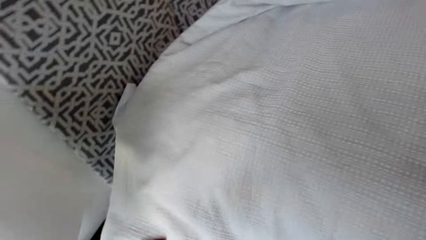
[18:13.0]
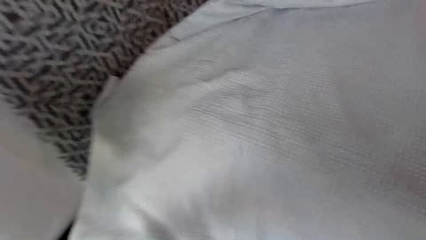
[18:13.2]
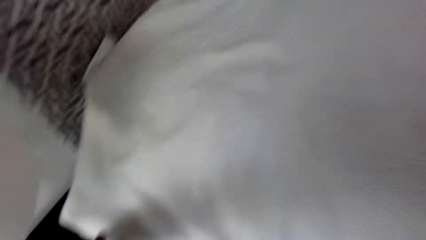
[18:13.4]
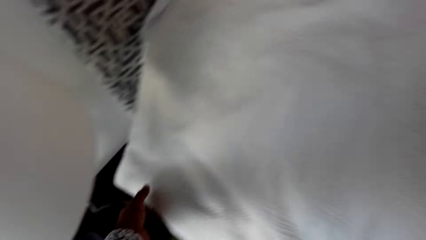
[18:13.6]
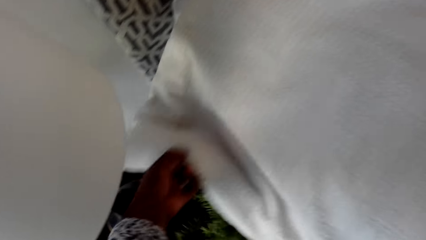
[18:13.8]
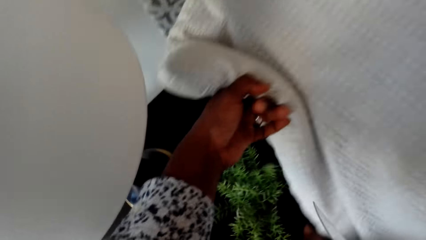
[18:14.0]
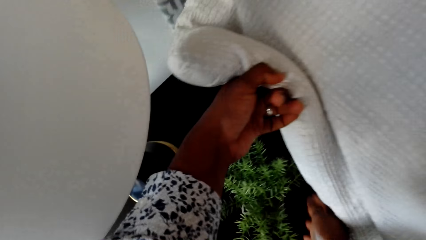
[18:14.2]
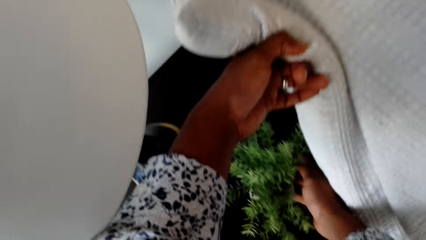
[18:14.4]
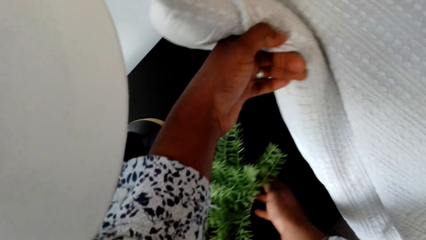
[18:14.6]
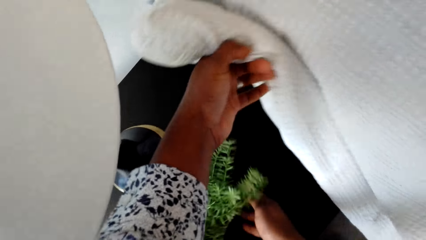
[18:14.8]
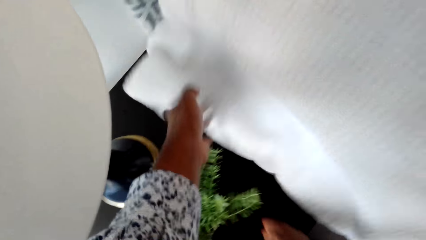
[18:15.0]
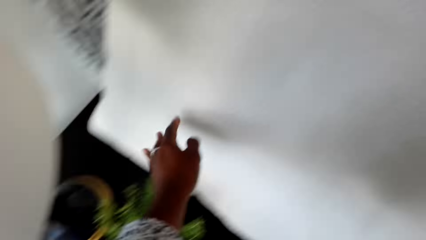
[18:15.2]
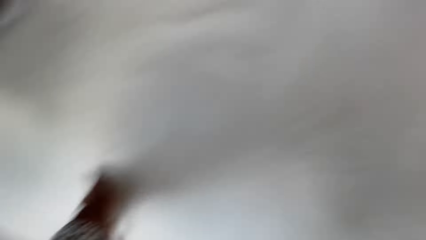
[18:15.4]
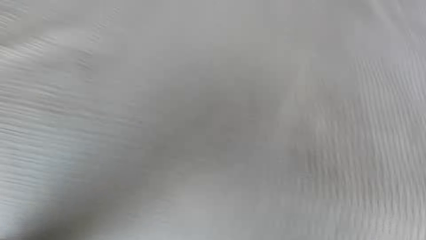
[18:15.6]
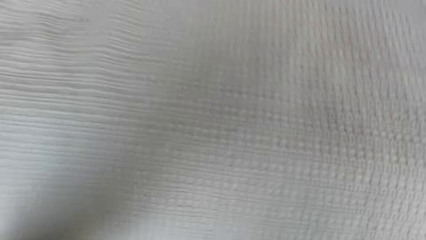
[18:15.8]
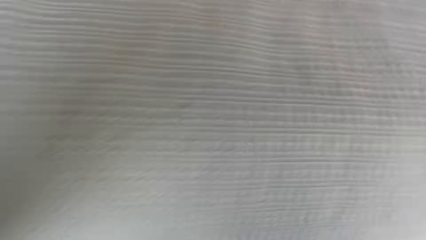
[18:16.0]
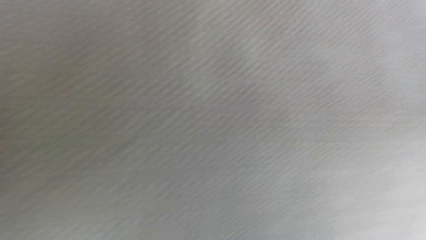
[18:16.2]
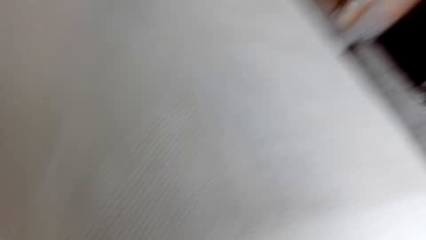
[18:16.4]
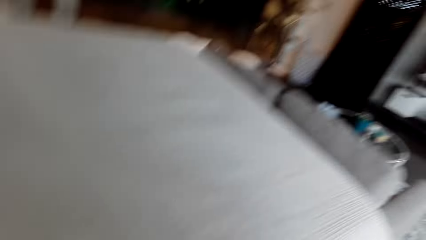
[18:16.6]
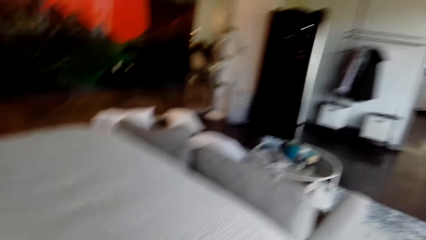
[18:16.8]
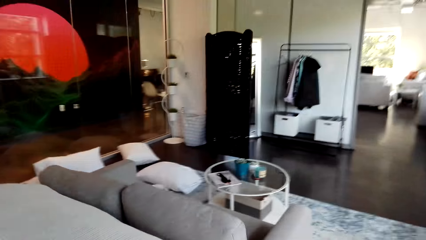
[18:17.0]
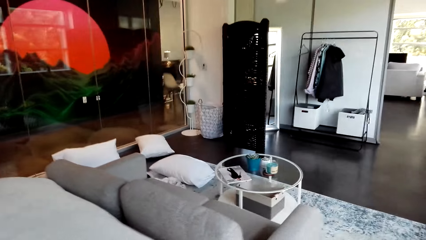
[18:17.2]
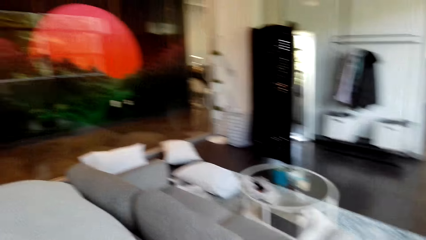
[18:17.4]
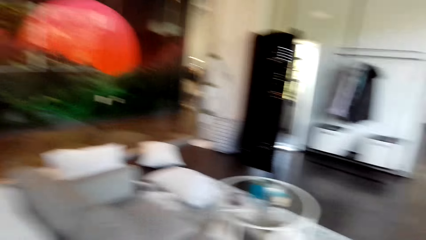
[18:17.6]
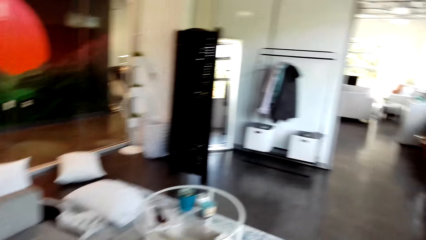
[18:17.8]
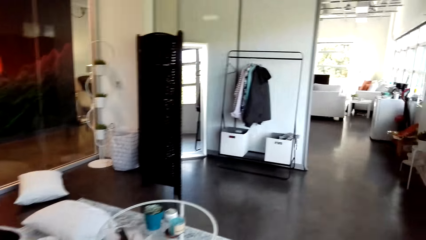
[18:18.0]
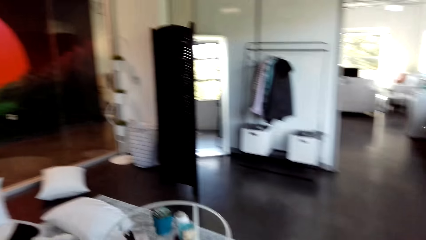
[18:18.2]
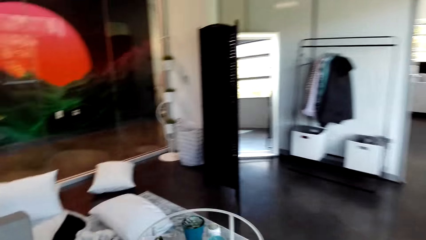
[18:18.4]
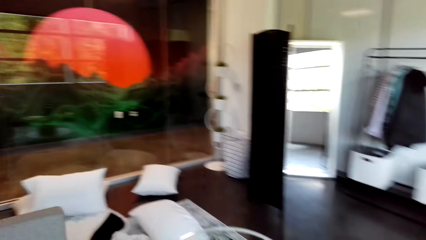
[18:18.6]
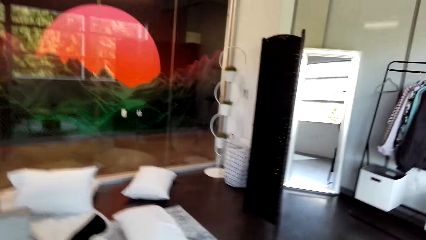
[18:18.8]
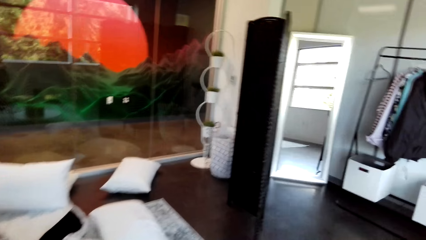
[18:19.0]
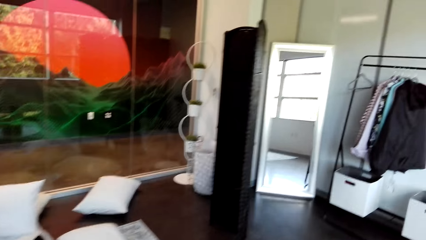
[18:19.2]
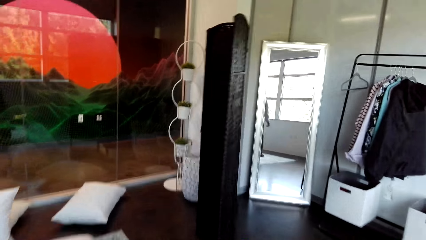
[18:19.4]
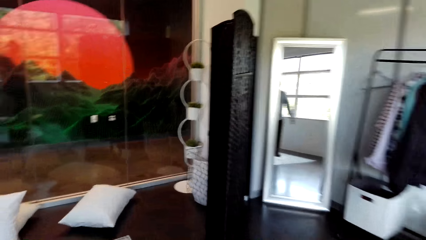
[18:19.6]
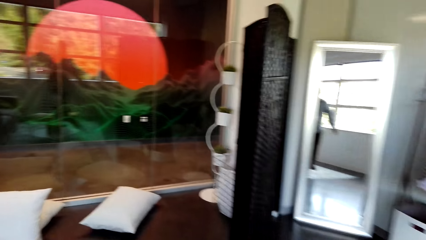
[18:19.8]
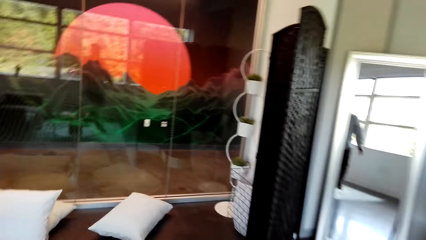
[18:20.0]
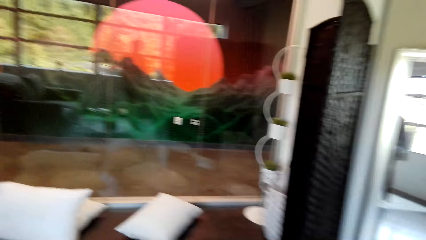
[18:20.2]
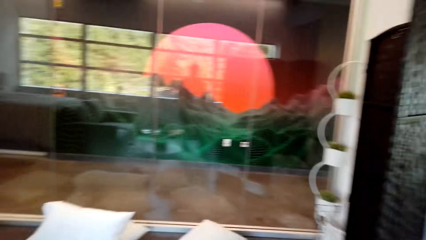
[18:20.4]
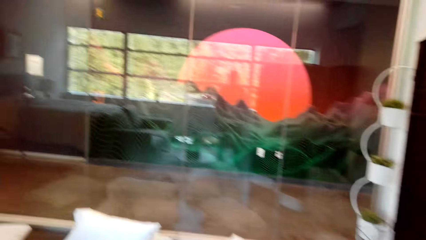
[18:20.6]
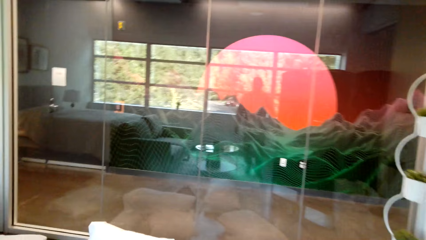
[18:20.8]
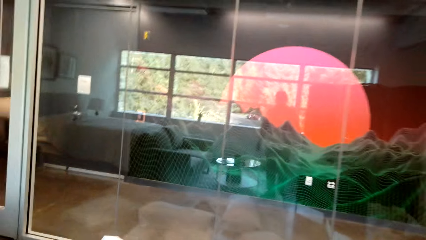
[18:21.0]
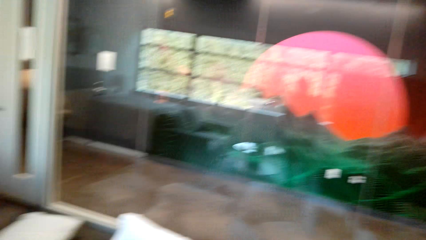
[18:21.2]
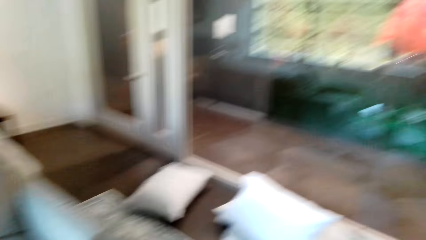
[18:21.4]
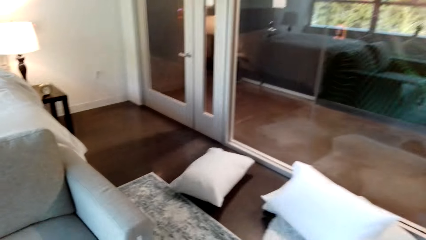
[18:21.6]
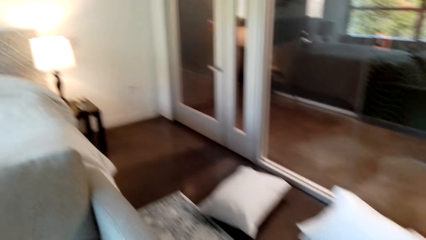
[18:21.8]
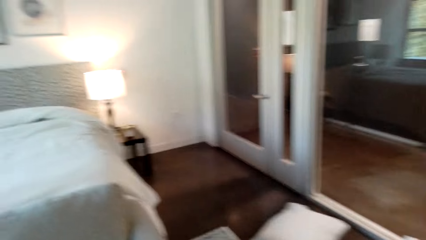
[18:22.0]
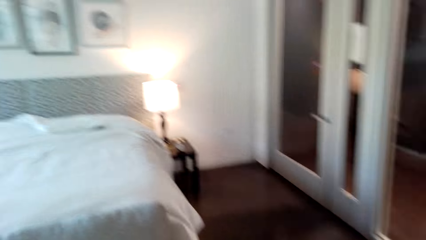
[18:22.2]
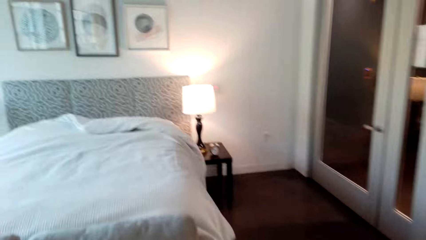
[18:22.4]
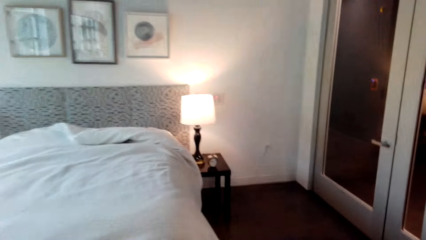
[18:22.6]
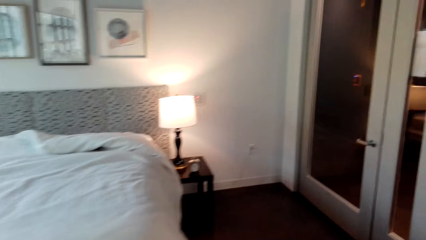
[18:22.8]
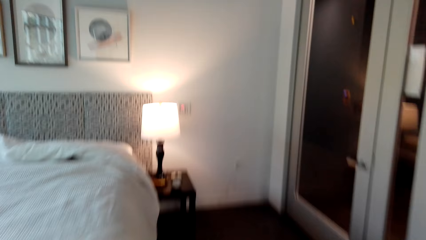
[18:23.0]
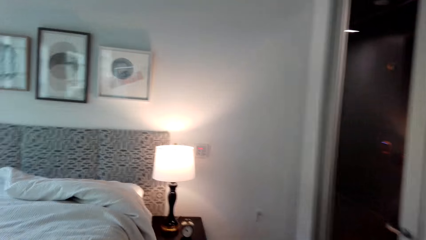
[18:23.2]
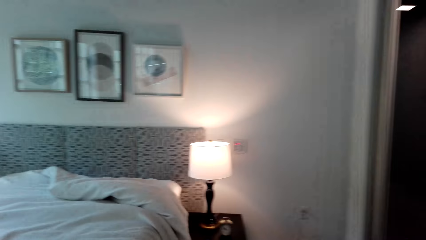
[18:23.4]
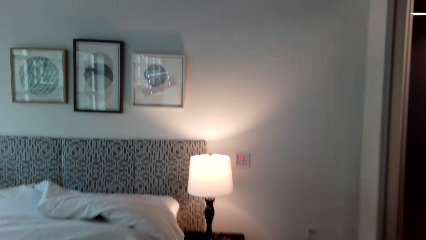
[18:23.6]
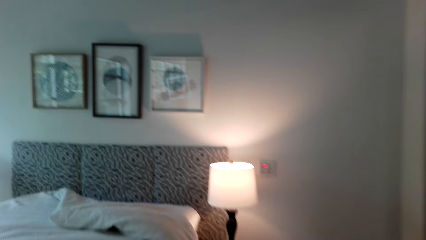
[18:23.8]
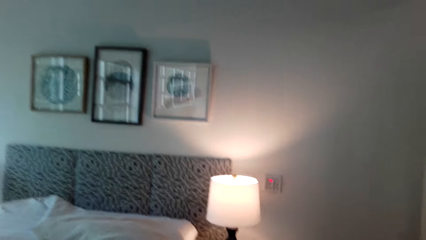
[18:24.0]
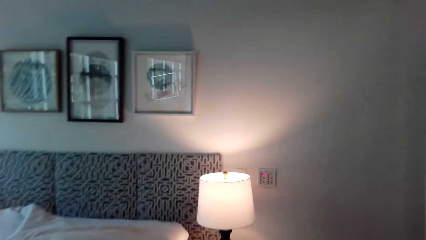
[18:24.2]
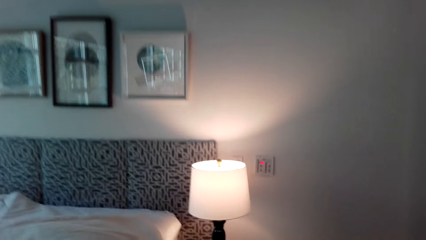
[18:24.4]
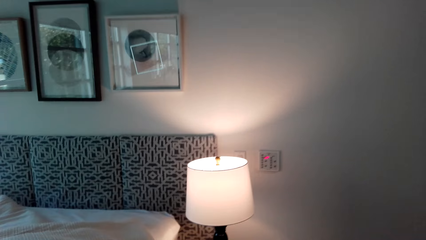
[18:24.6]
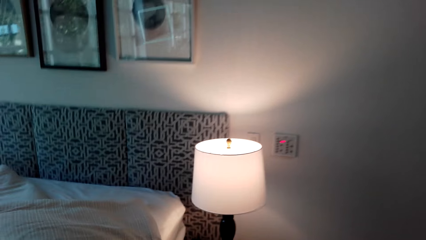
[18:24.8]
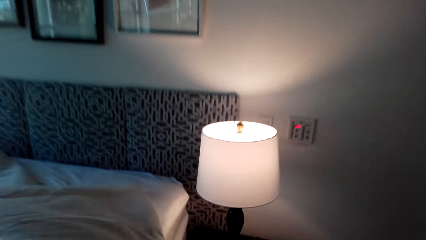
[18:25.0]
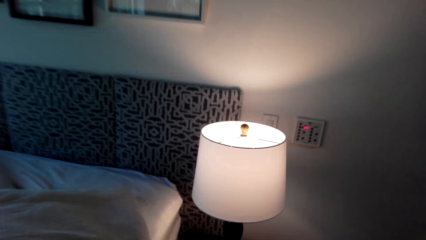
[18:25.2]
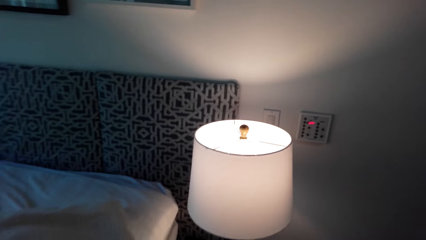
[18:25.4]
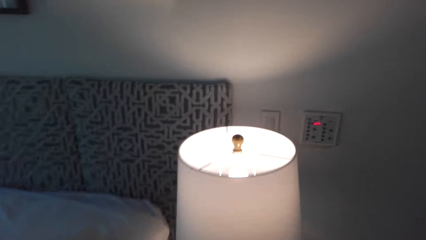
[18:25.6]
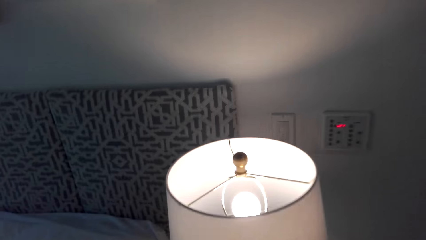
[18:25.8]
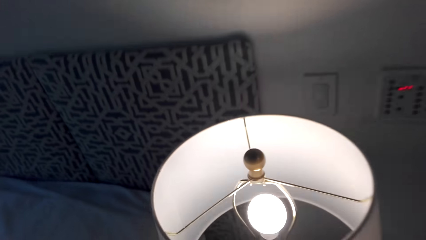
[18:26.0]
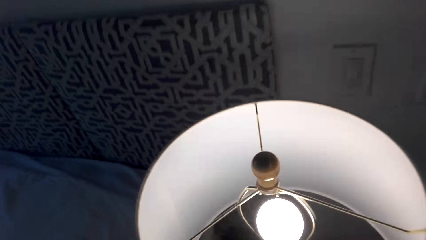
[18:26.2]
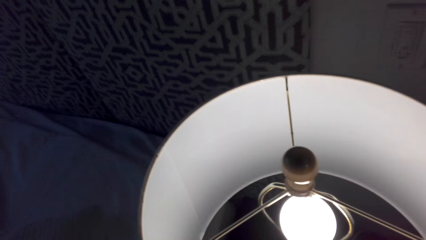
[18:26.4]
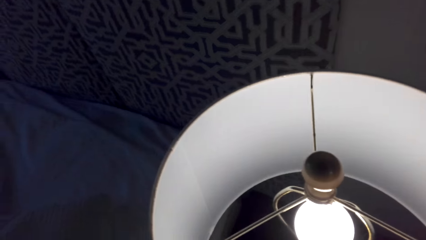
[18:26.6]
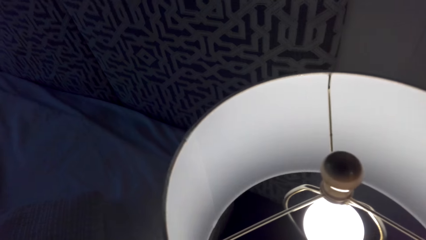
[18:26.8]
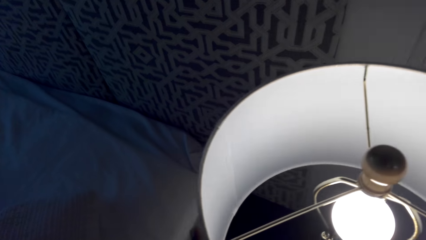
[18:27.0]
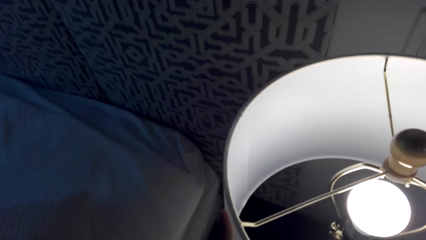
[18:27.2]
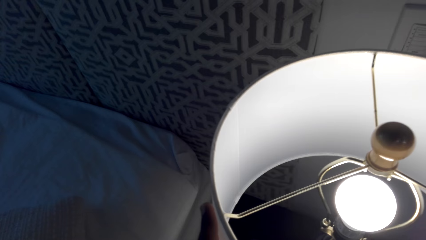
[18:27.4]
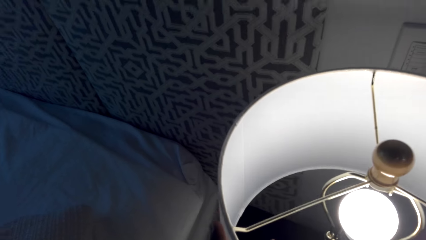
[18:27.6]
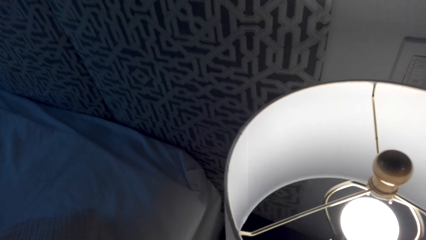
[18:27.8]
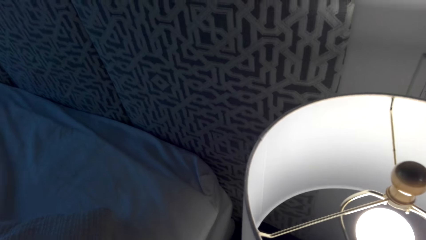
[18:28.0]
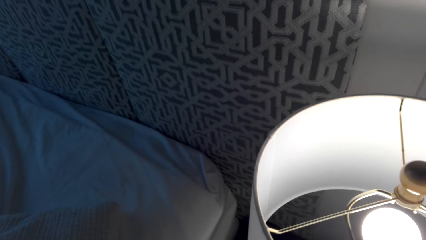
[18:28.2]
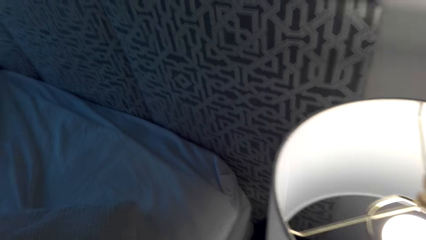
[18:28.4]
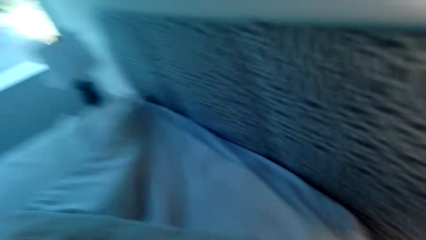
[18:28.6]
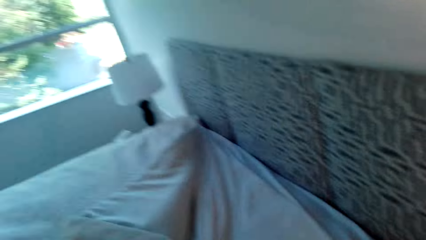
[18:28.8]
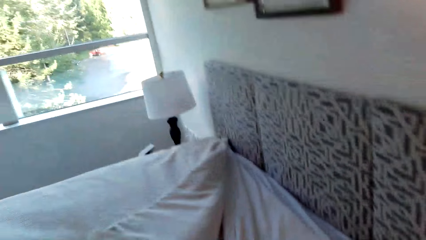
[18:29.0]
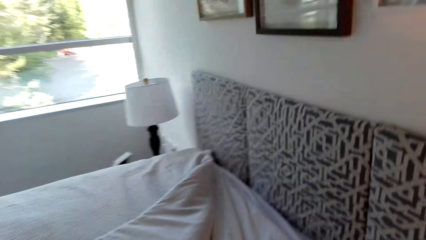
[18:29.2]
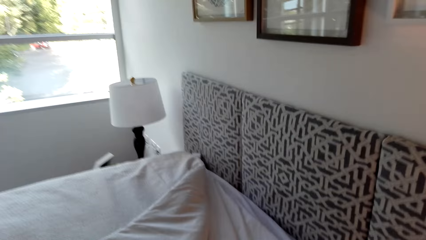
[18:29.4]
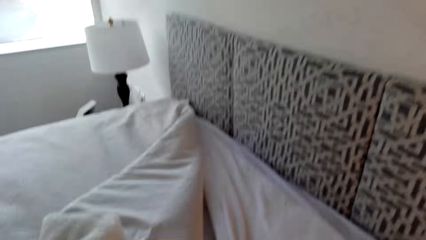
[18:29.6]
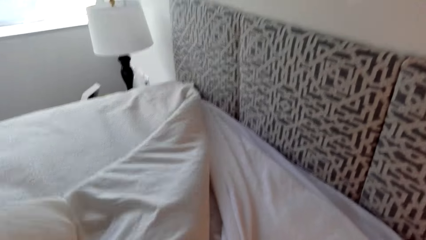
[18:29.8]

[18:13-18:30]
The camera wearer moves the artificial plant. They walk around the bedroom. They switch the bed lamp off. They stand near the lamp stand. They hold the duvet.
